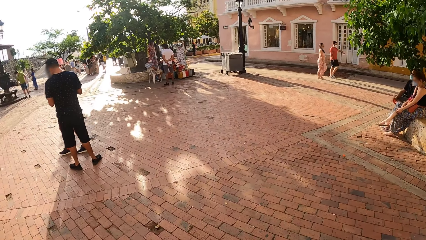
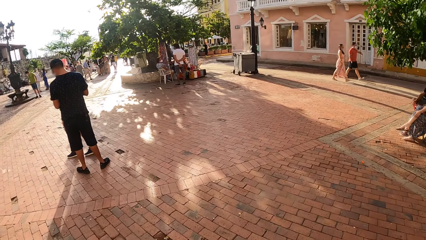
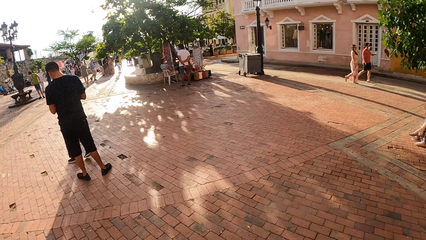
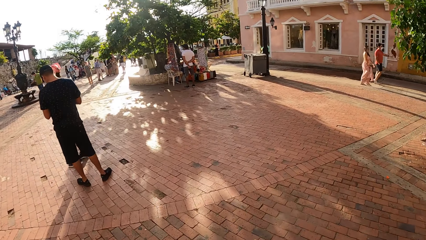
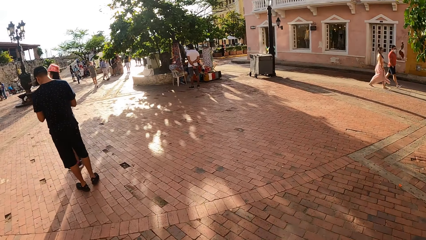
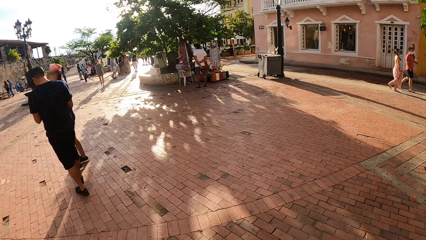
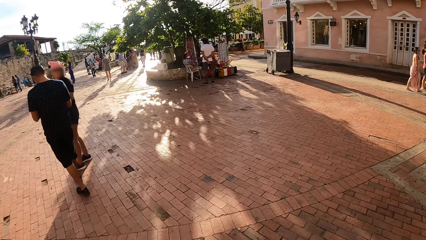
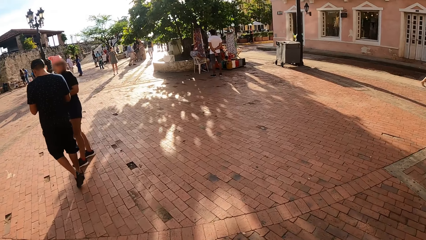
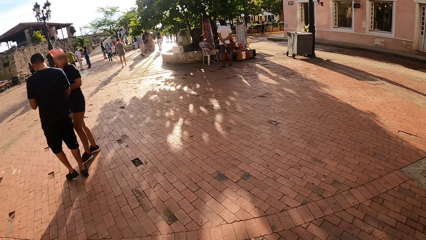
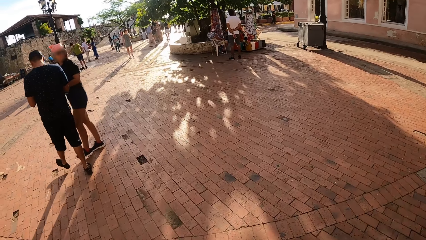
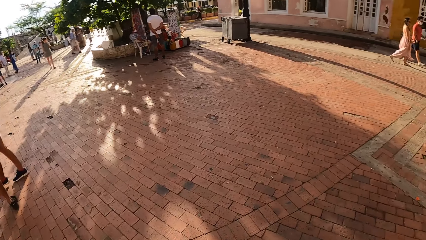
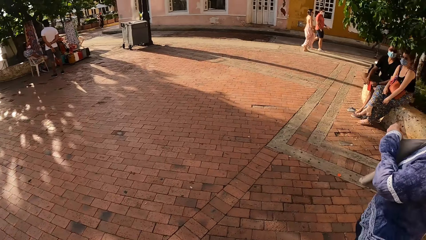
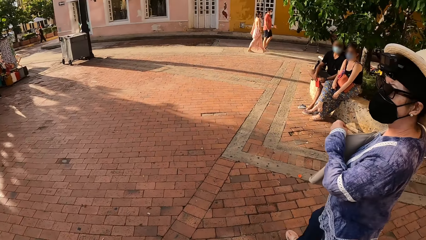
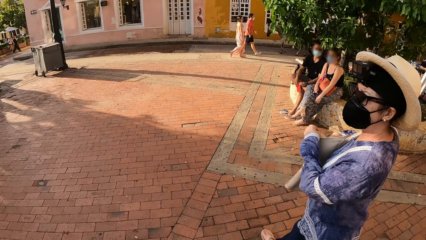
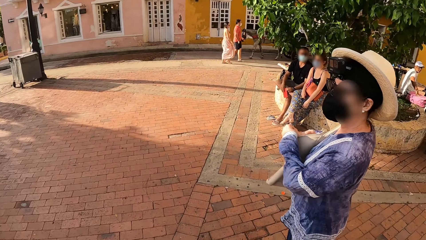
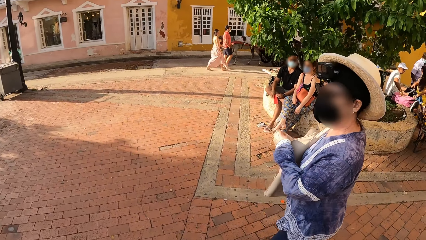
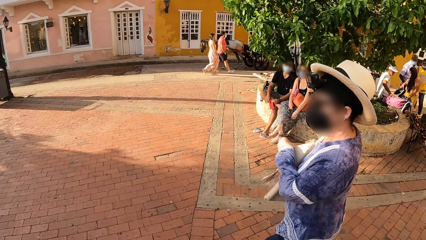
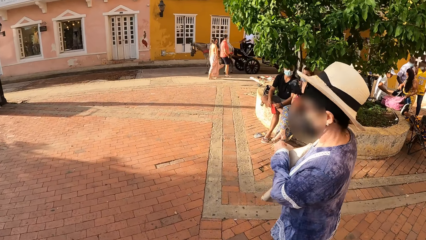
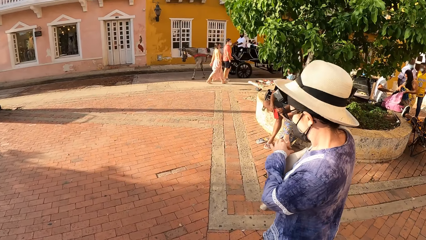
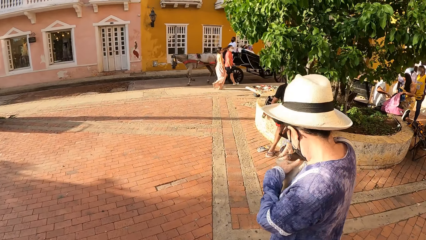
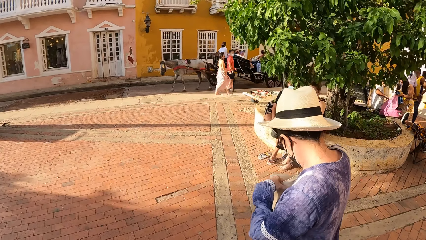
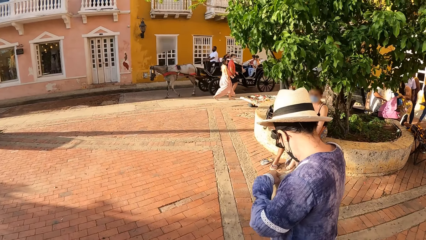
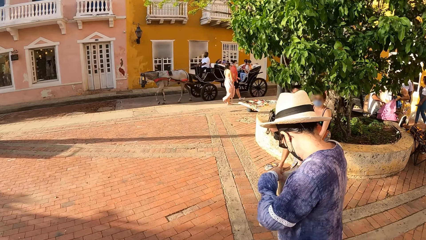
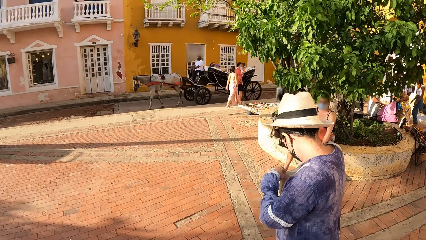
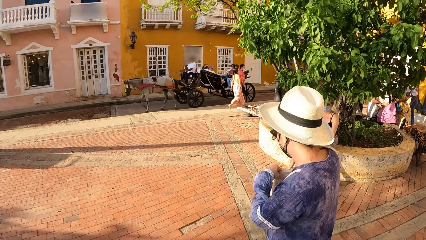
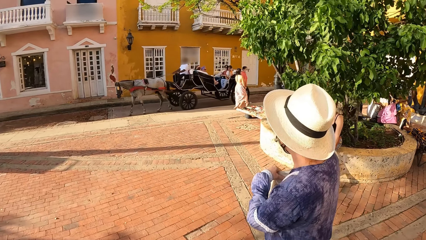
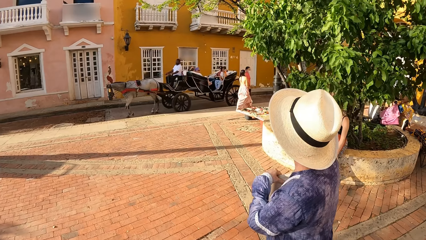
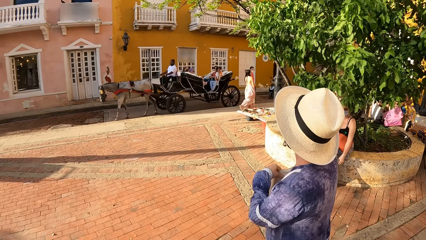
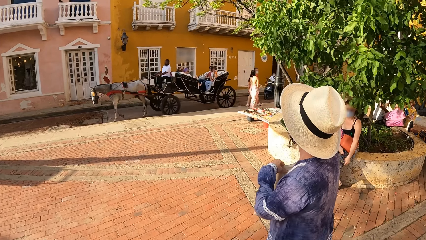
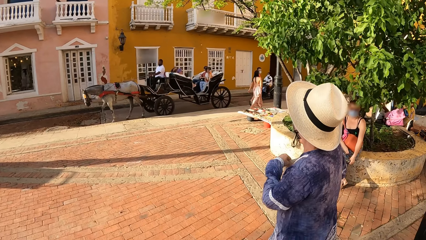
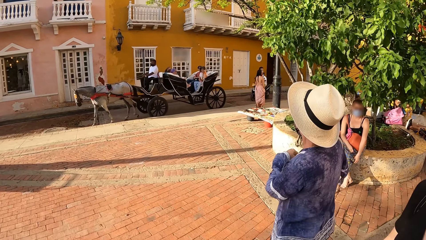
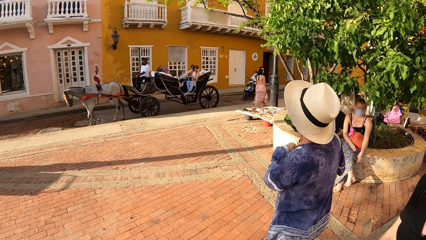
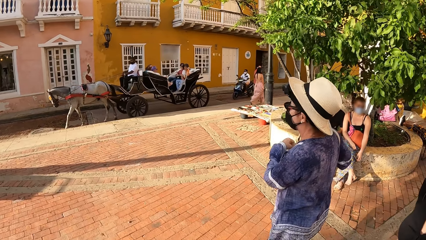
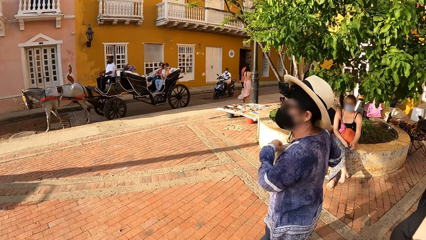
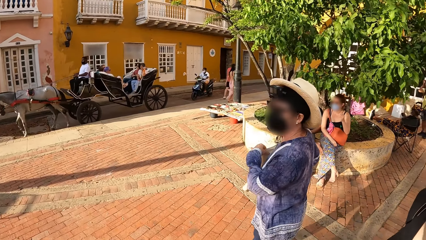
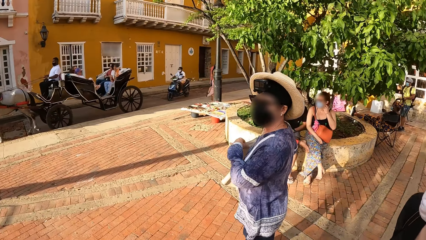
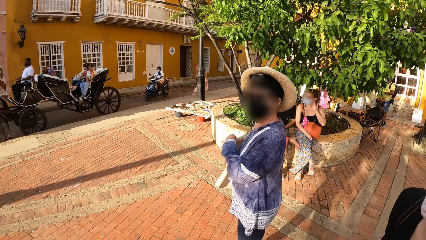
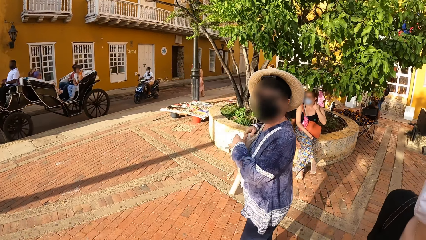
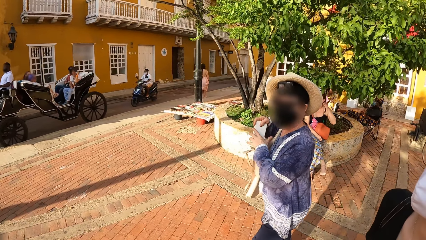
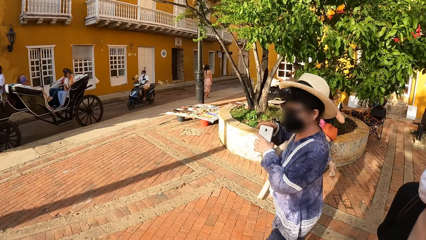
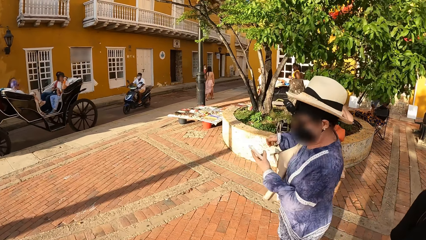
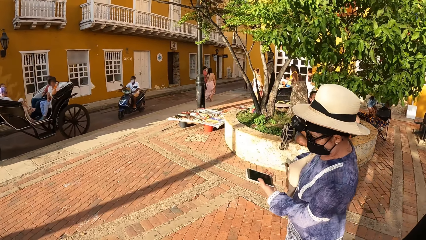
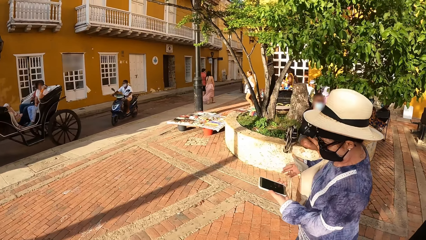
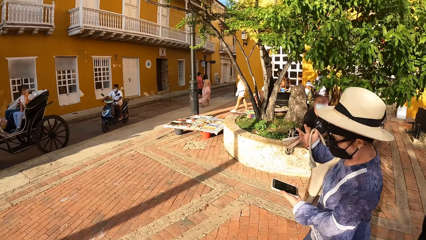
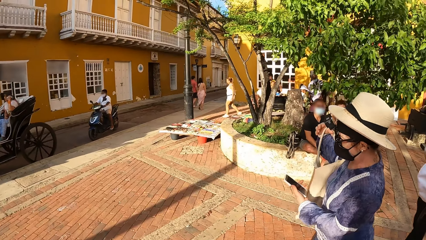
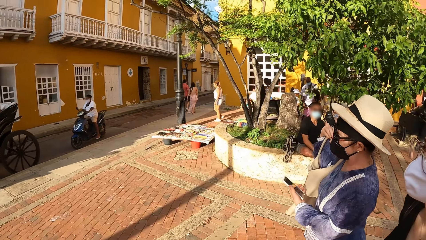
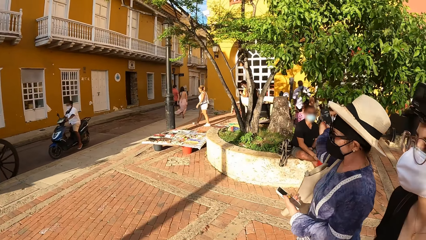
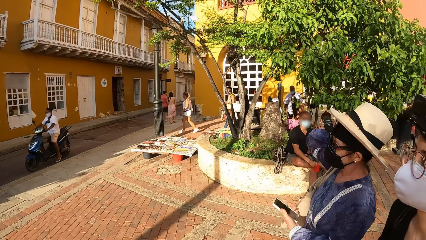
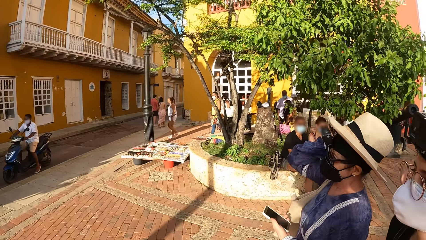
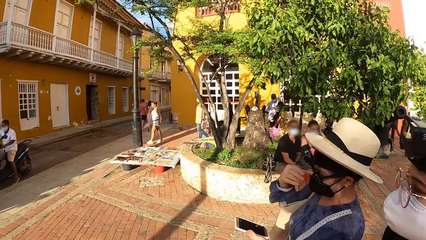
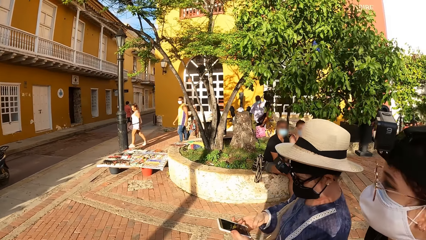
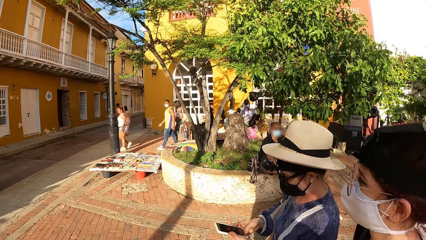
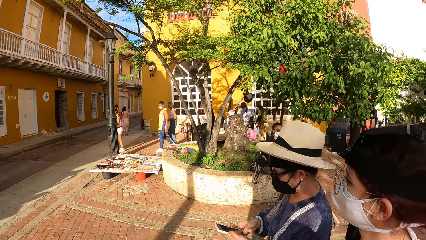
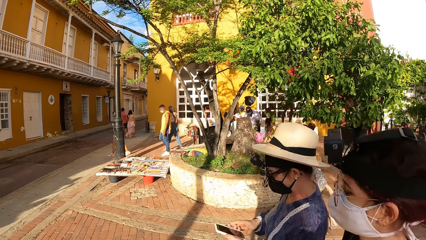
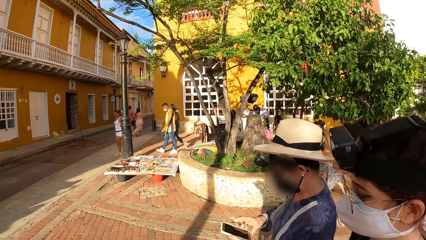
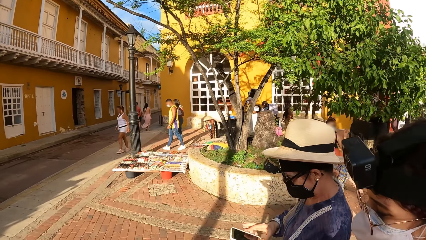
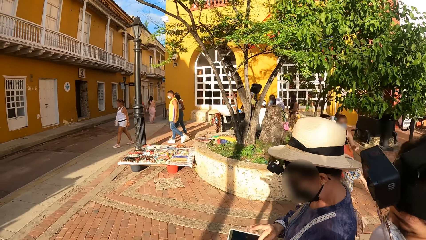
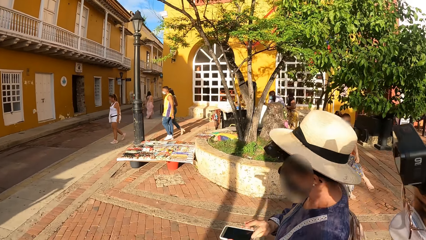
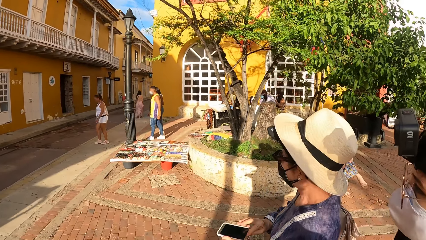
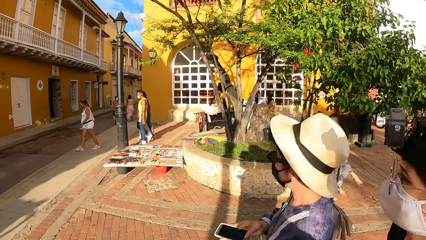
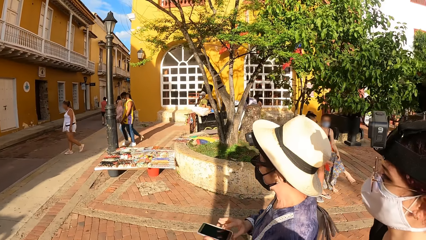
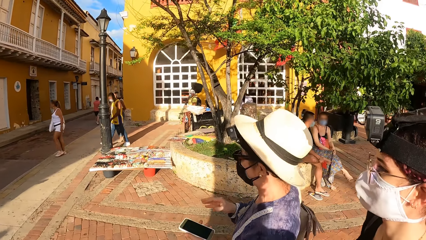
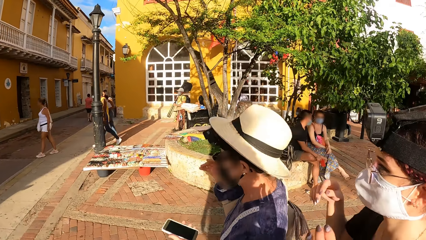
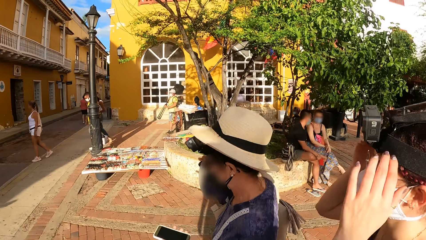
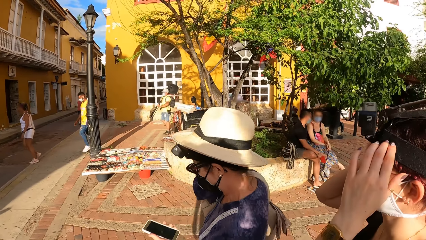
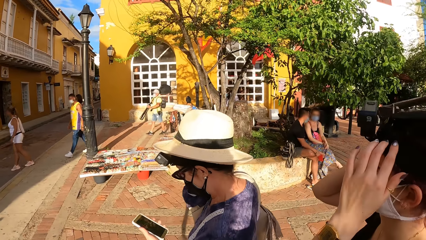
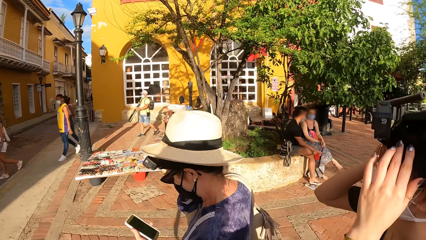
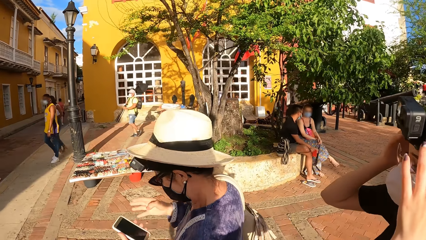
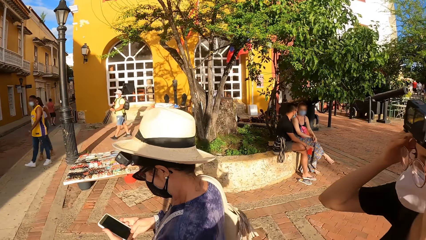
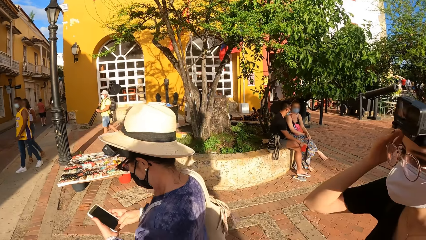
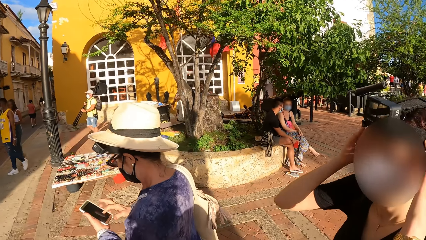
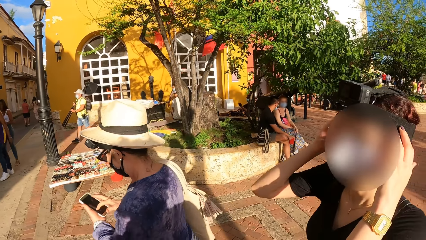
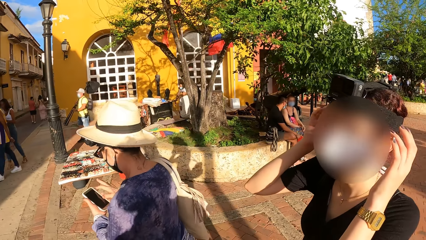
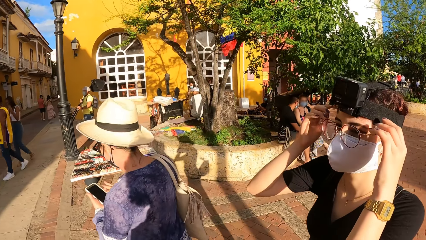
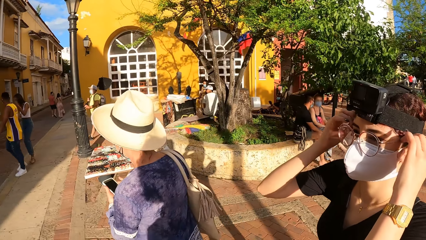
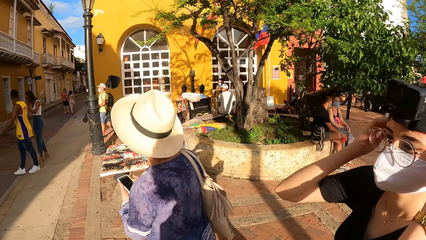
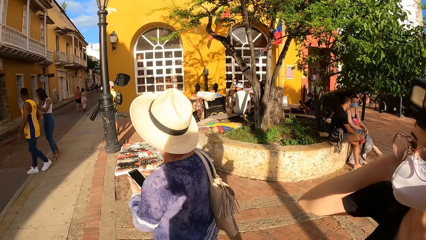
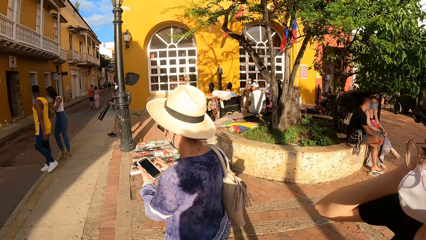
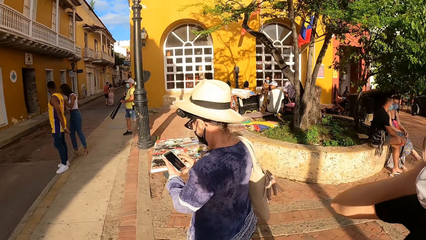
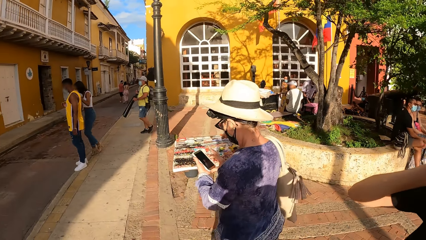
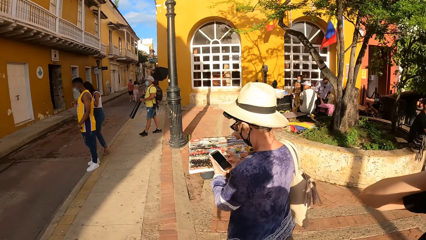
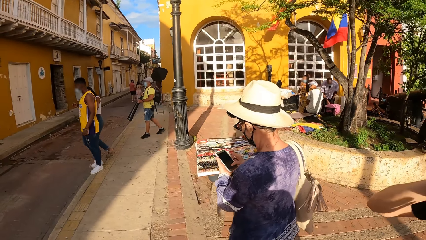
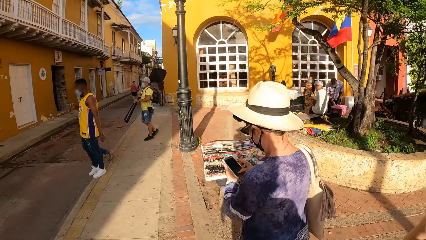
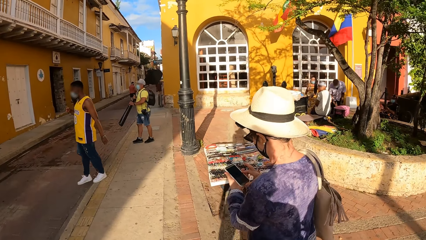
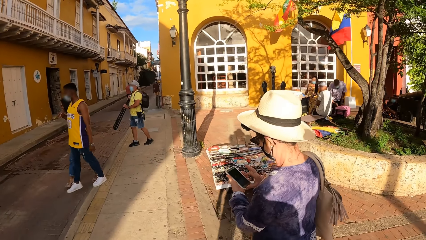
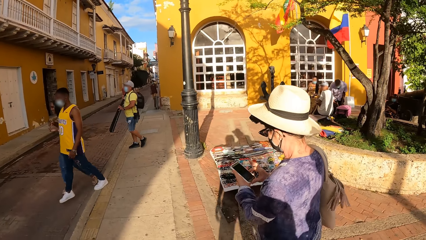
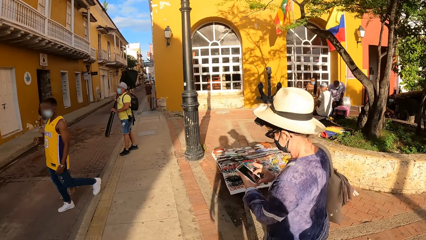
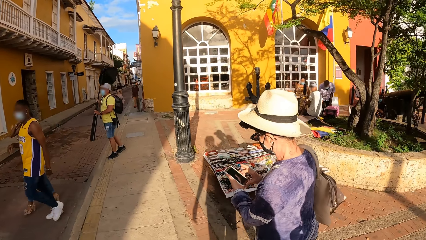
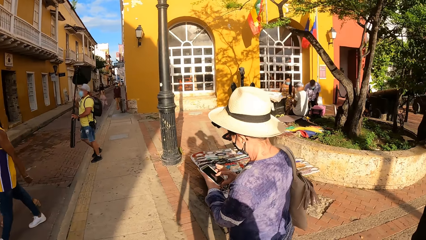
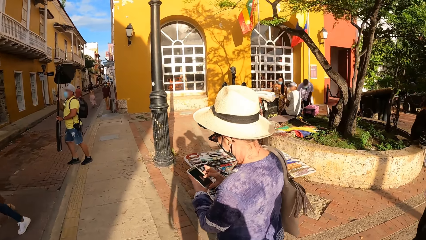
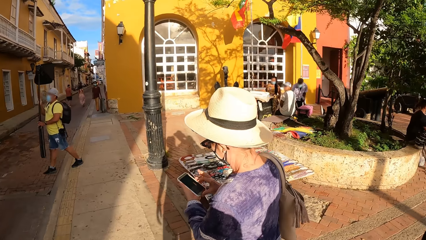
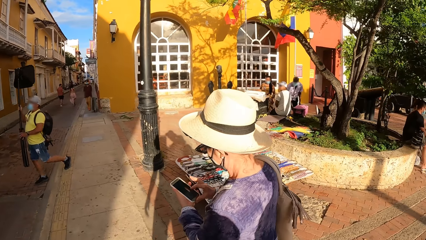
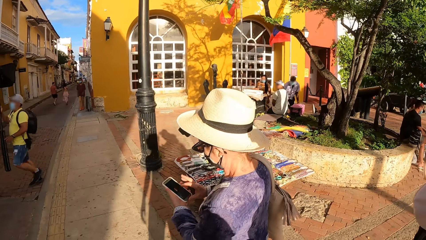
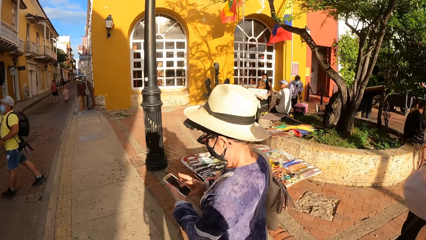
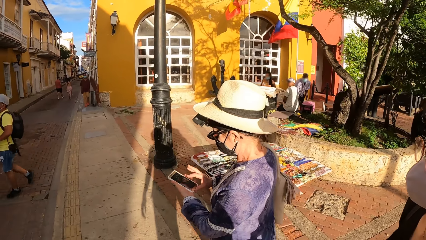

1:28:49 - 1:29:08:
The woman holds the bag on her arm with her left hand and unzips the bag on her arm with her right hand. The woman removes a phone from the bag with her right hand. The woman passes the phone from her right hand to her left hand. The woman hangs the bag on her shoulder with her right hand. The camera wearer operates the phone with both hands. Another woman adjusts her hair with both hands.
